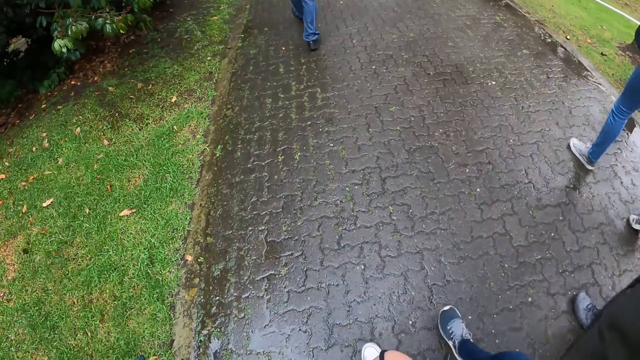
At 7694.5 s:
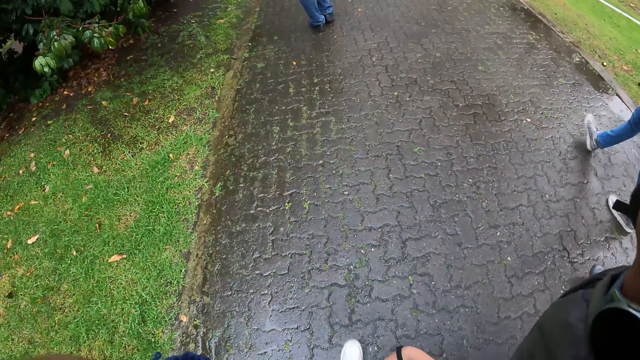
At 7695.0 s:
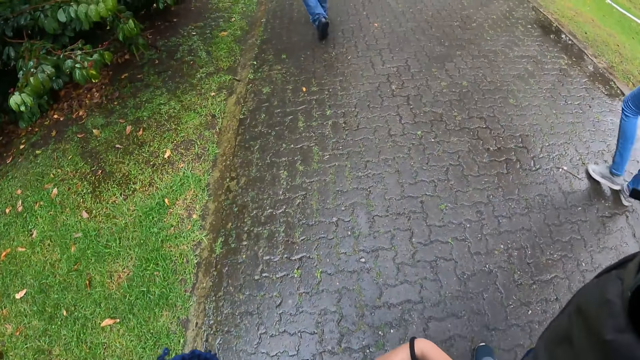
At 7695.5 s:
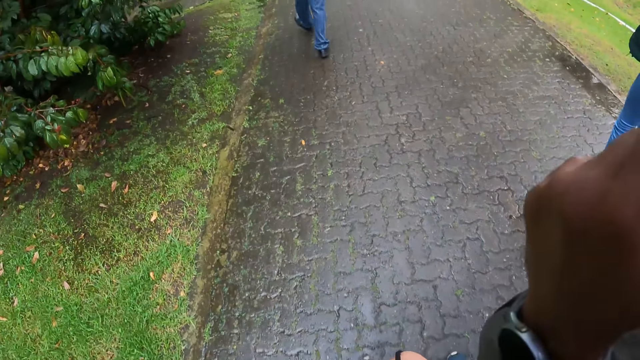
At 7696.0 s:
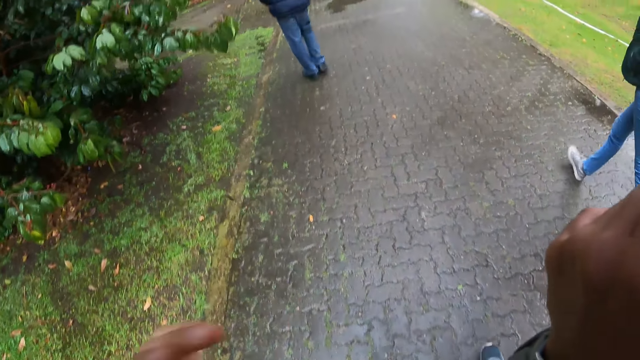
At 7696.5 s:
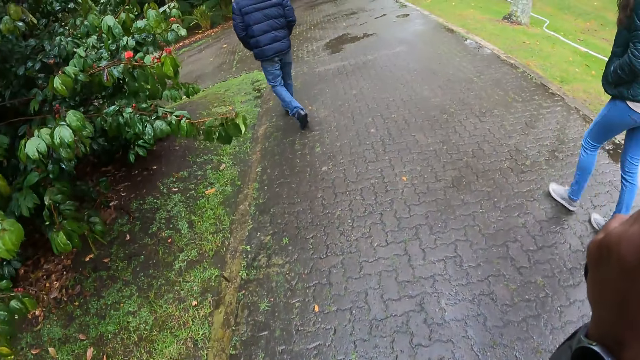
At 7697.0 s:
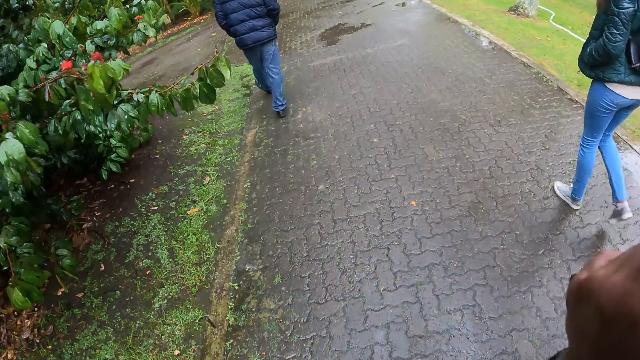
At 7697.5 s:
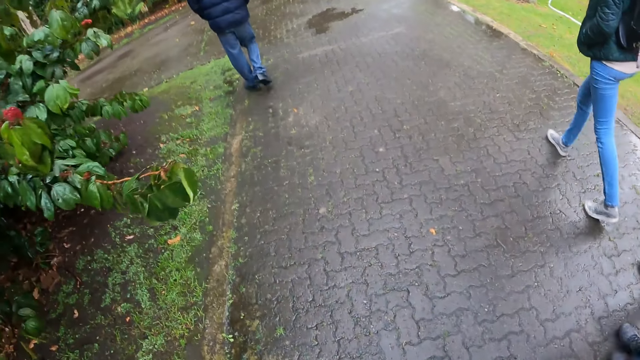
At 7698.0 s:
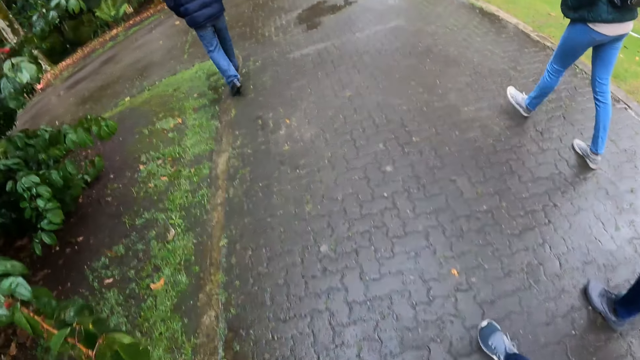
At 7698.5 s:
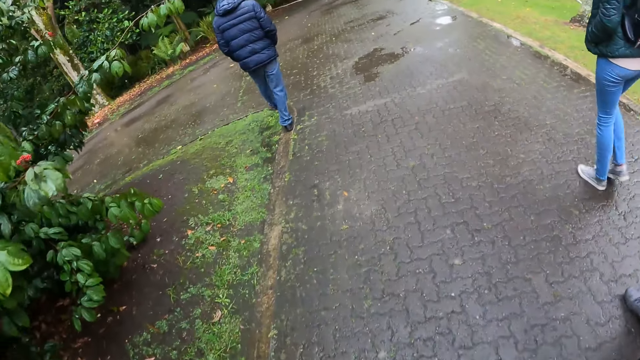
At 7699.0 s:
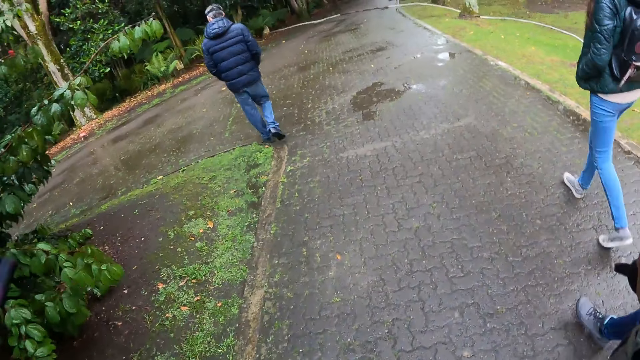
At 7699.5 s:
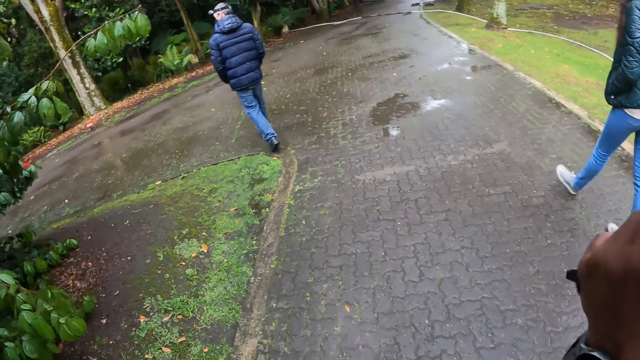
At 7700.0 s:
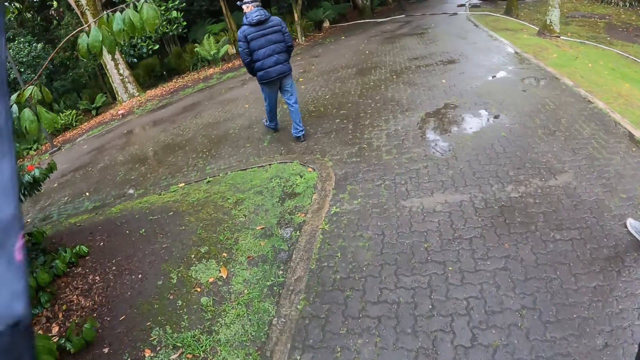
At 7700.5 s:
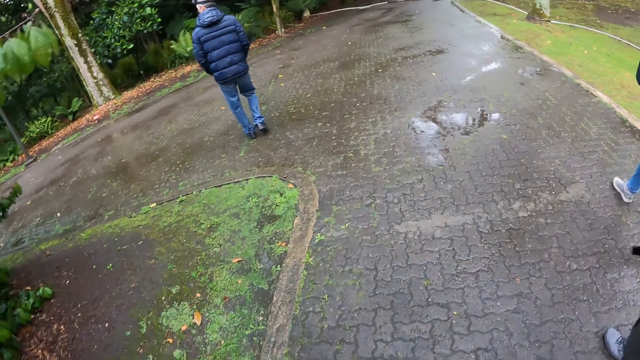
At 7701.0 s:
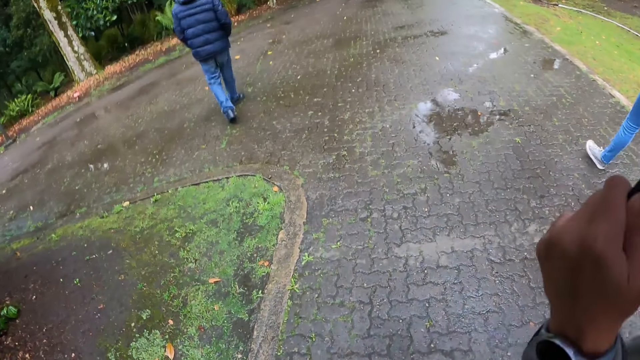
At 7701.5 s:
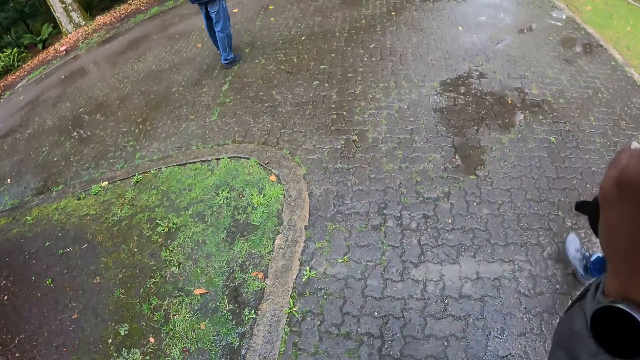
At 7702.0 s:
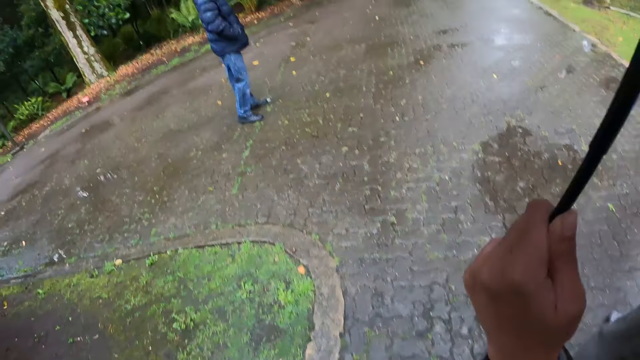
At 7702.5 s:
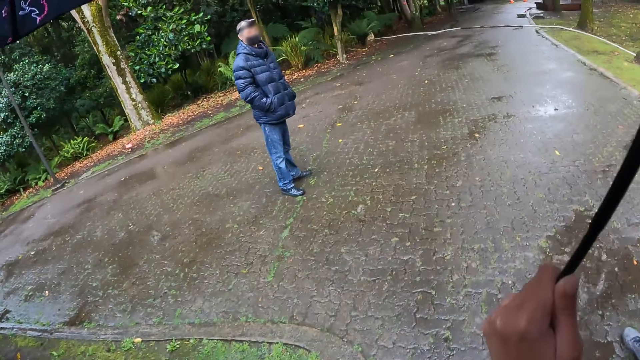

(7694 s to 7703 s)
The camera wearer moves a hand. She holds the box with her right hand. She walks around the street. She moves a hand. She walks around the street.

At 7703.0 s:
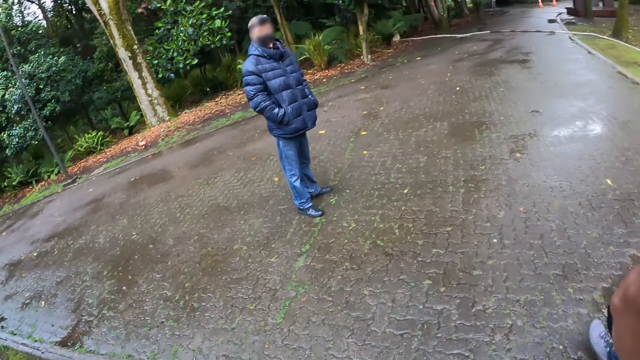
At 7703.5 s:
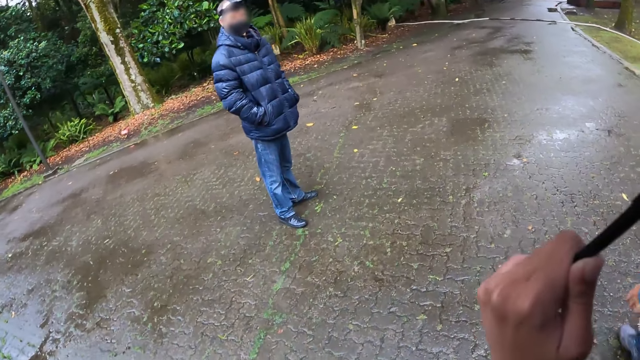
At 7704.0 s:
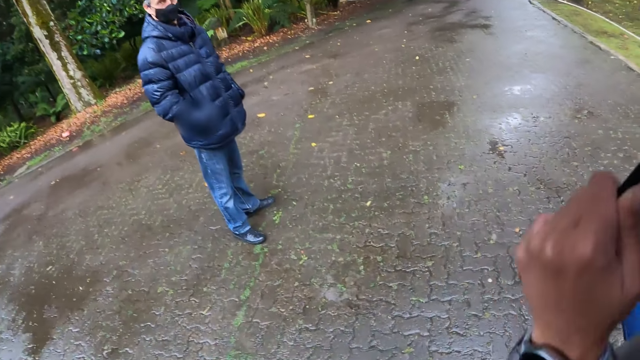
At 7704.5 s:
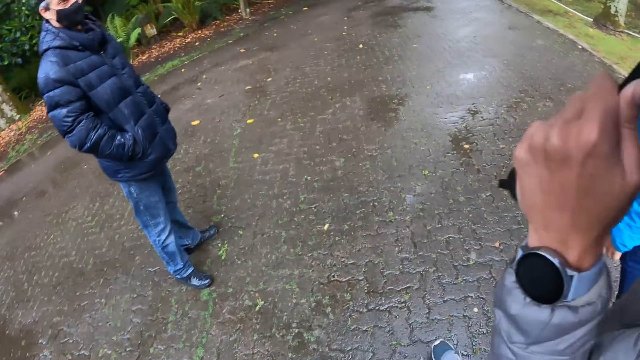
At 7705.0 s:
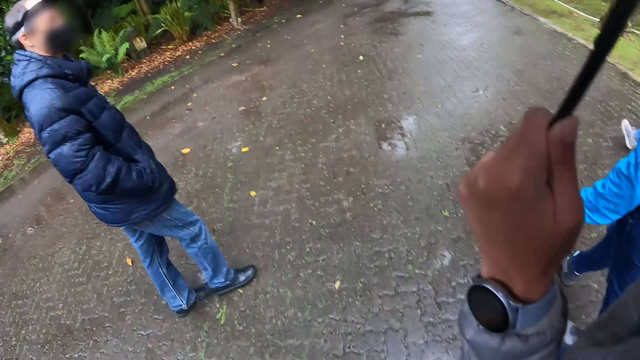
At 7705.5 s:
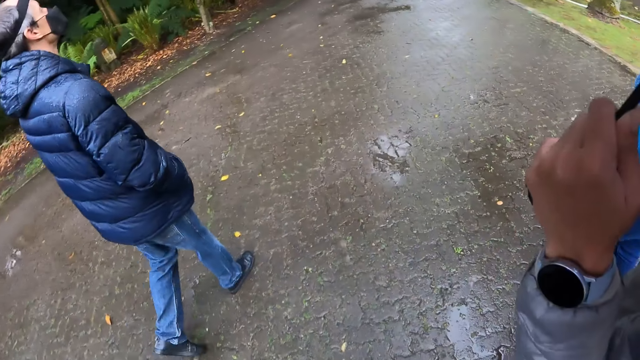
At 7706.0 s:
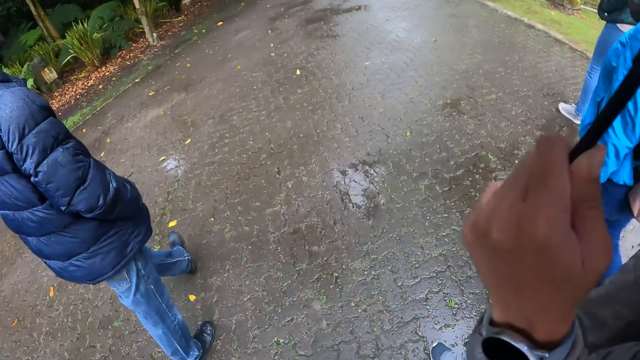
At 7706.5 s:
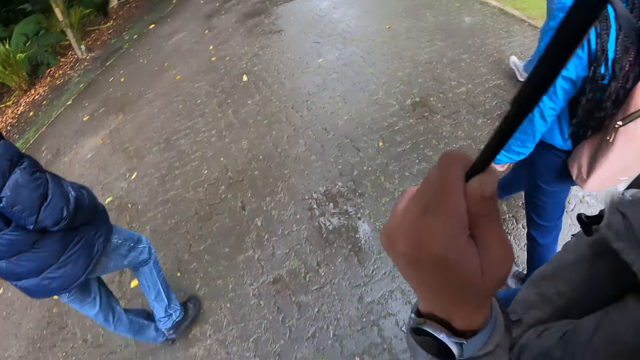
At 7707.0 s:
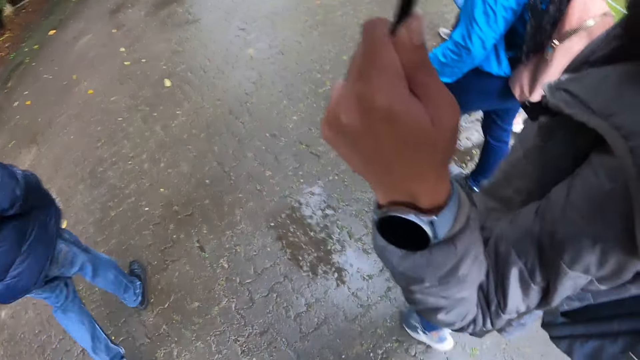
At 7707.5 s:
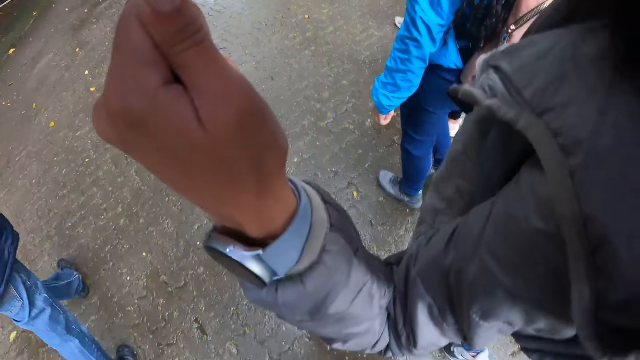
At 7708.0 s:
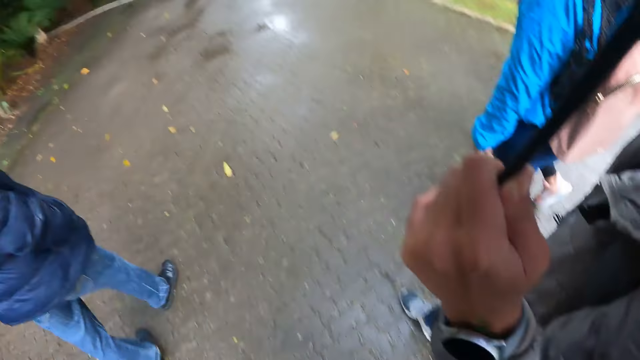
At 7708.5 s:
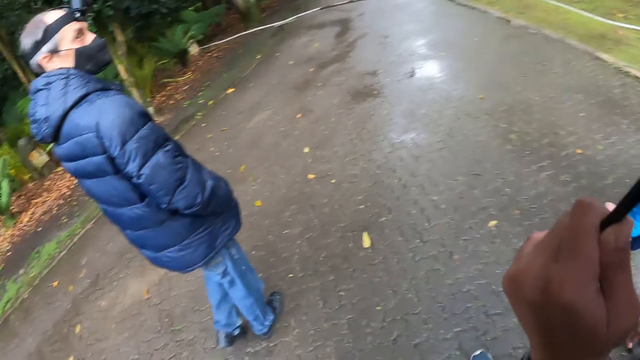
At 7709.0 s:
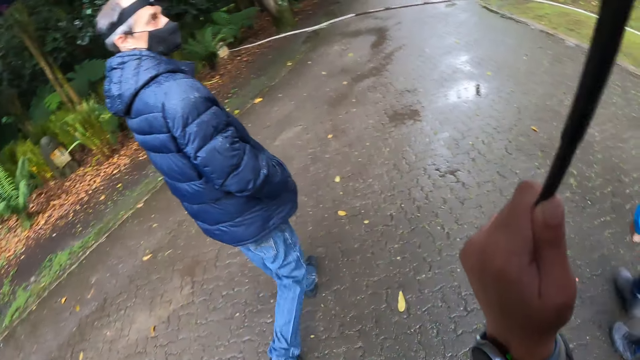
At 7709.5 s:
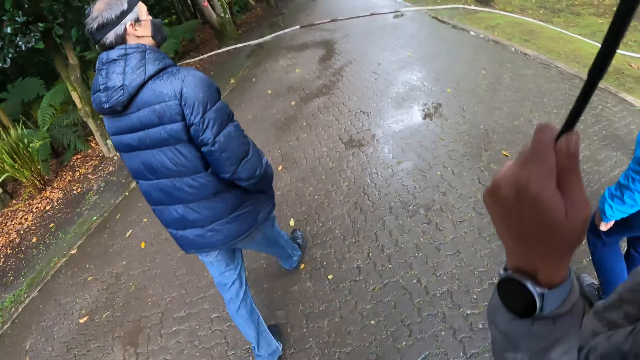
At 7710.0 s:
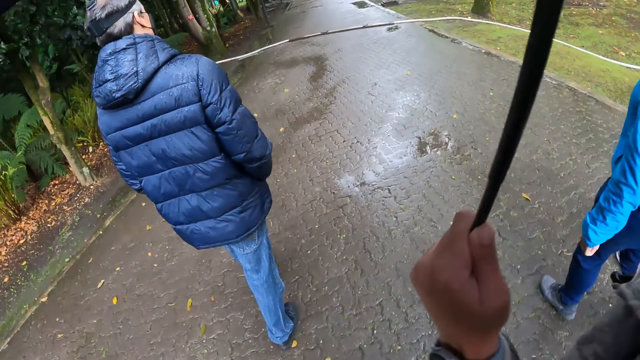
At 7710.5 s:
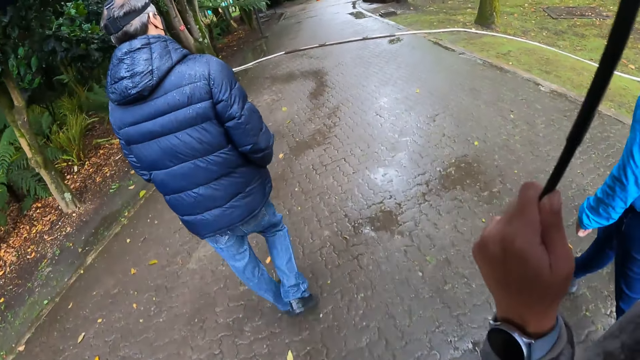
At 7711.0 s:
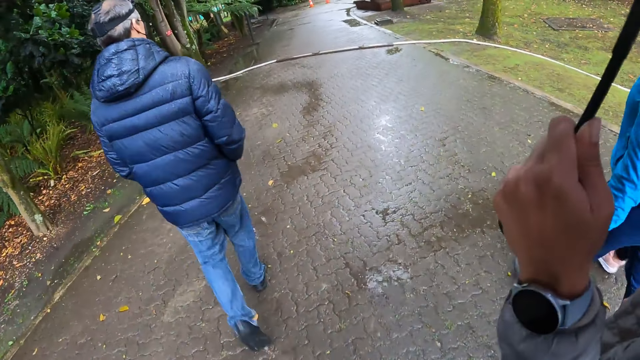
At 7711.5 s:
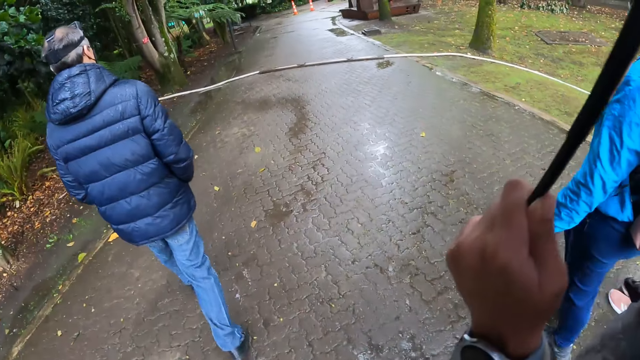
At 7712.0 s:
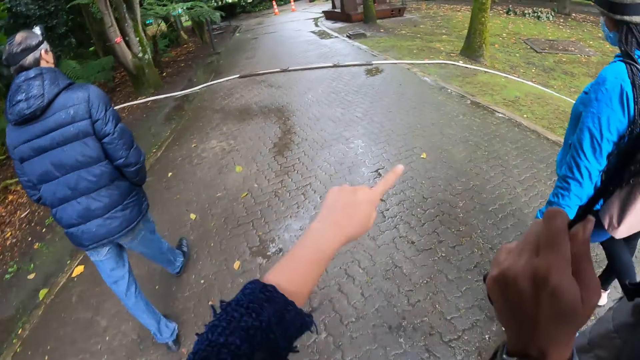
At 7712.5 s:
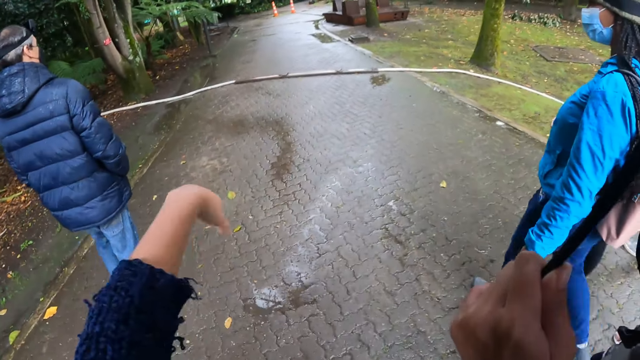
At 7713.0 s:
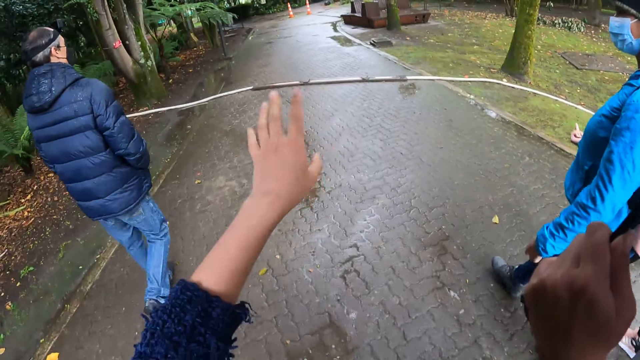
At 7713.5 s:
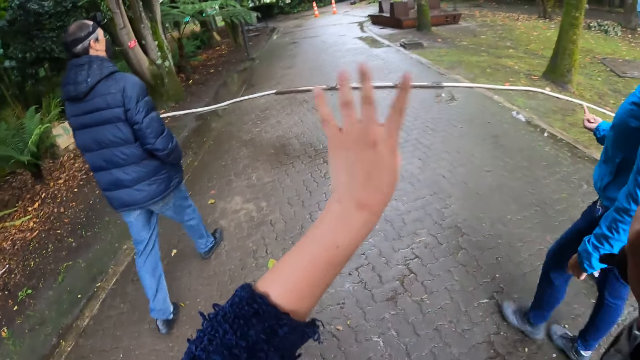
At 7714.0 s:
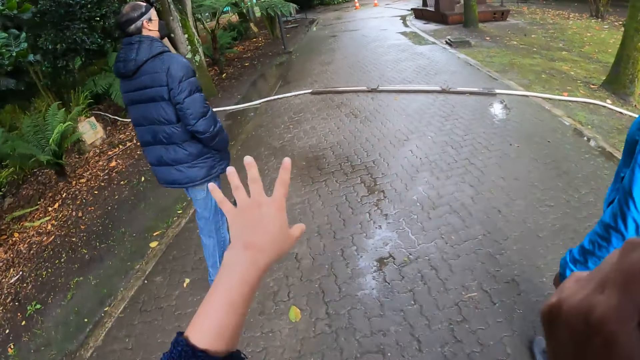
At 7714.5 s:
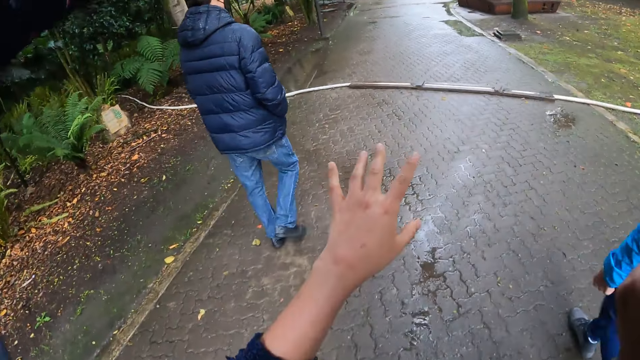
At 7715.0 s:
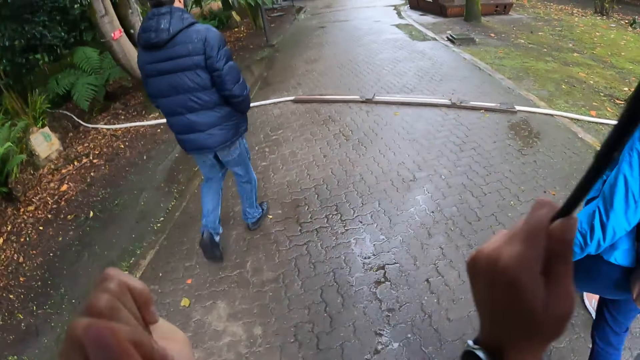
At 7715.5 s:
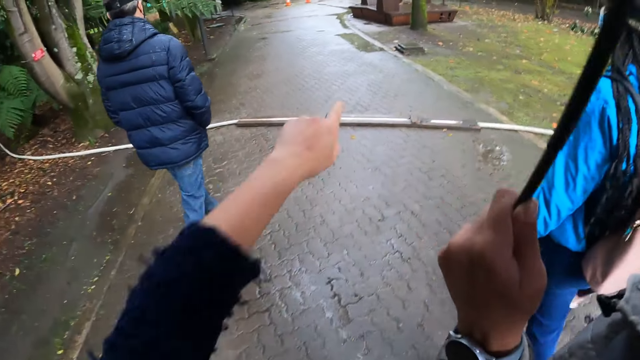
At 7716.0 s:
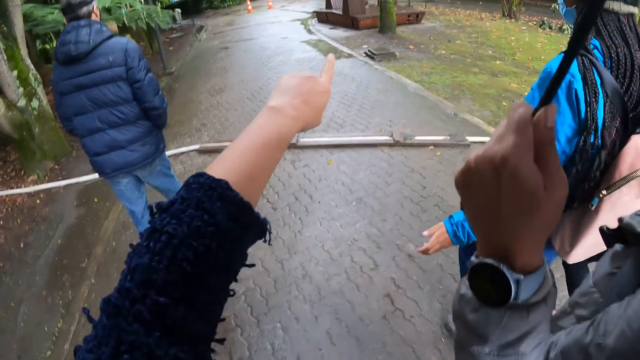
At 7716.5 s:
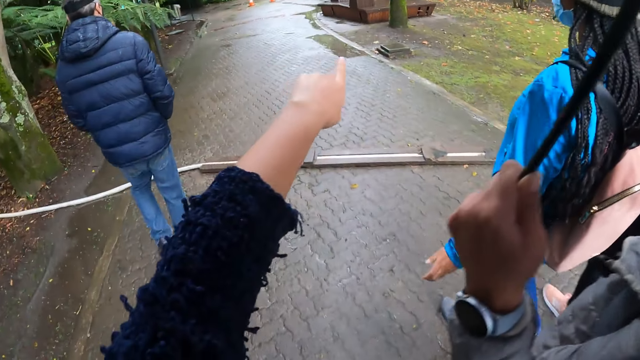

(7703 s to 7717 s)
A man interacts with the camera wearer, a woman, another woman, another woman, and another woman. The camera wearer interacts with the first woman. They point a finger. They move a hand. They point a finger.
